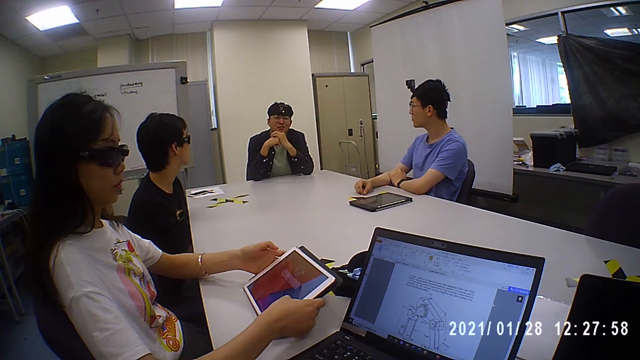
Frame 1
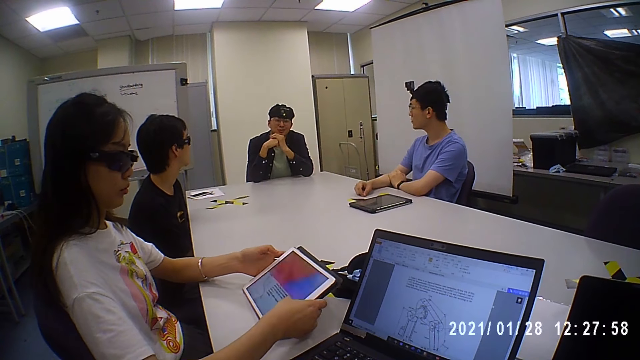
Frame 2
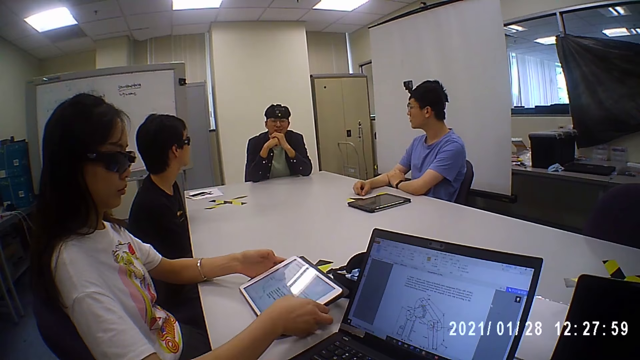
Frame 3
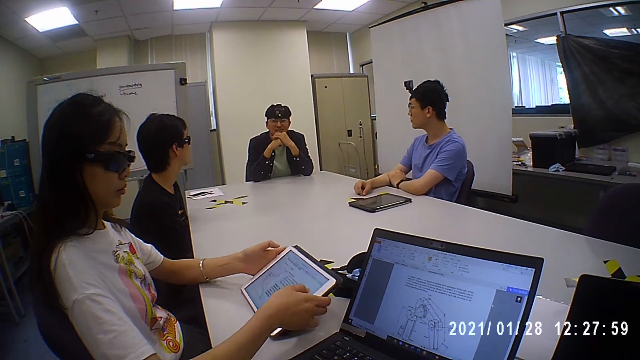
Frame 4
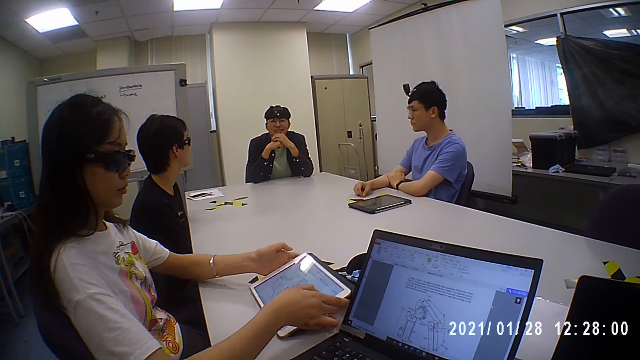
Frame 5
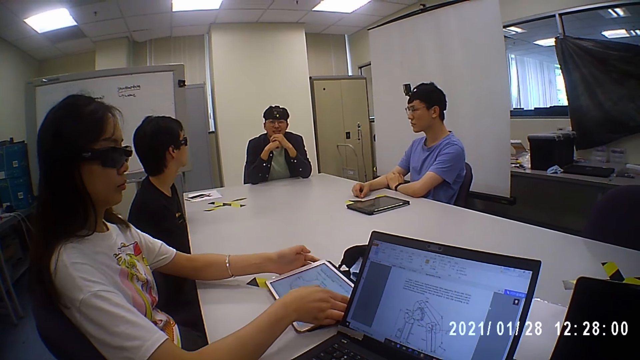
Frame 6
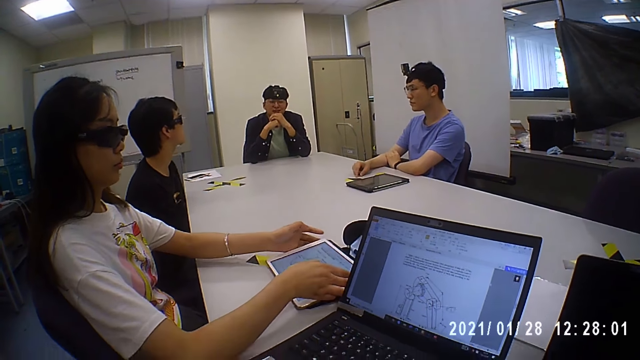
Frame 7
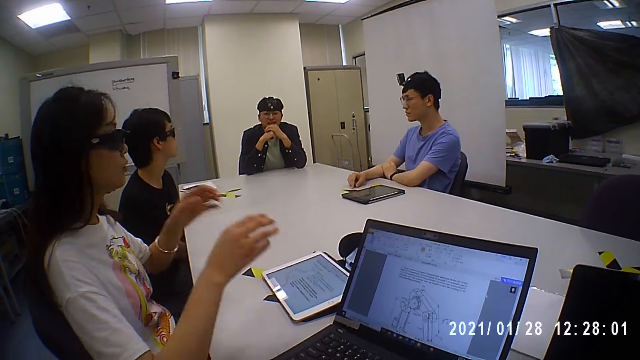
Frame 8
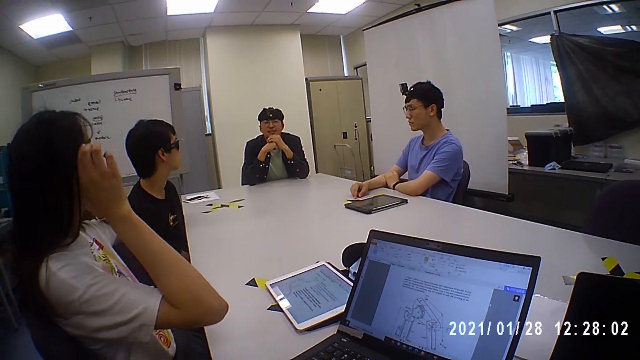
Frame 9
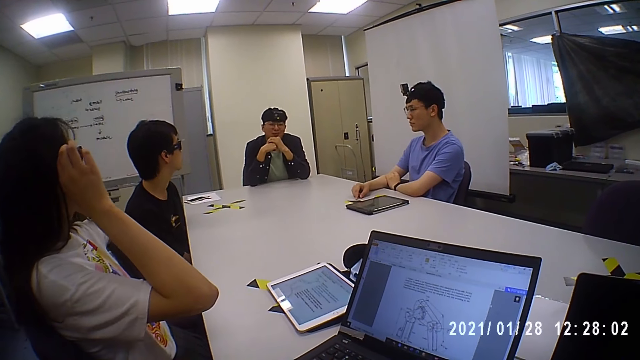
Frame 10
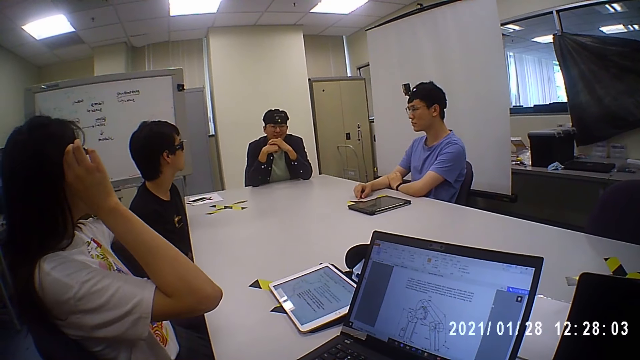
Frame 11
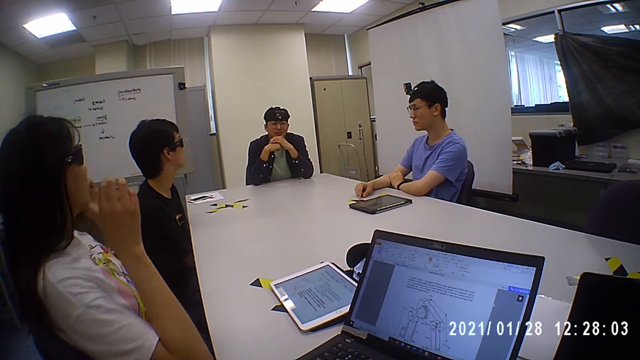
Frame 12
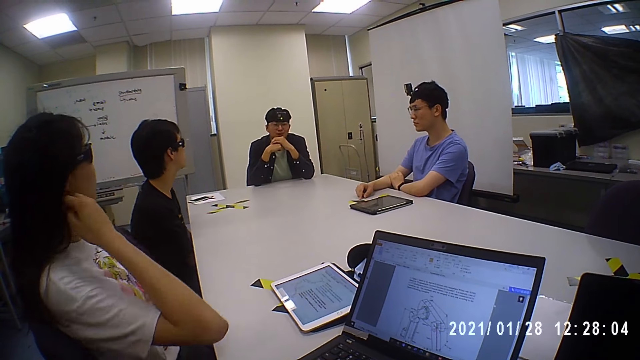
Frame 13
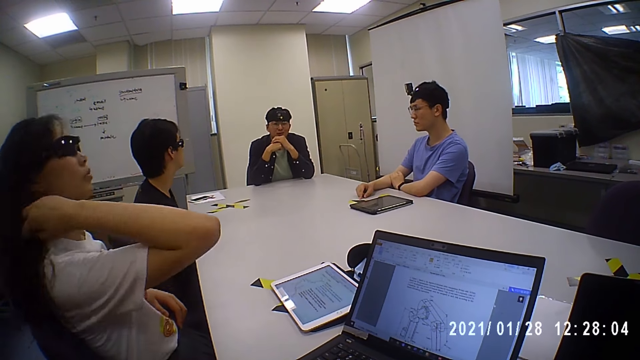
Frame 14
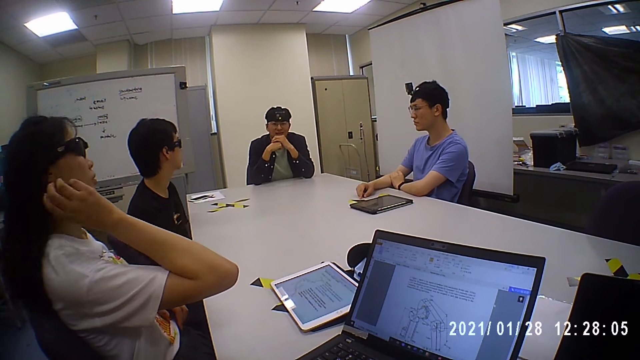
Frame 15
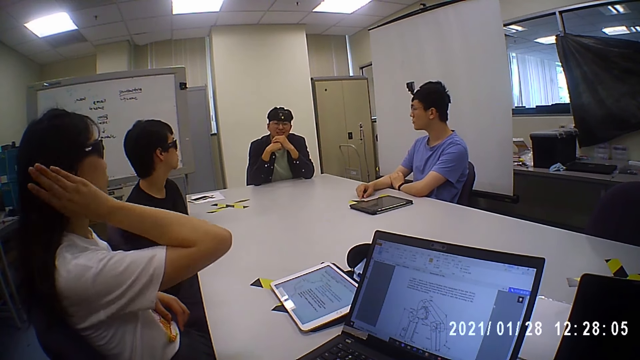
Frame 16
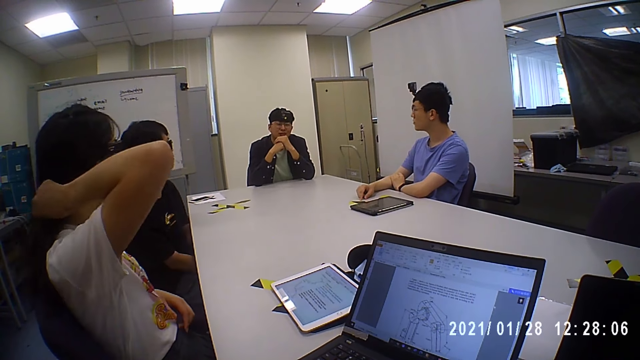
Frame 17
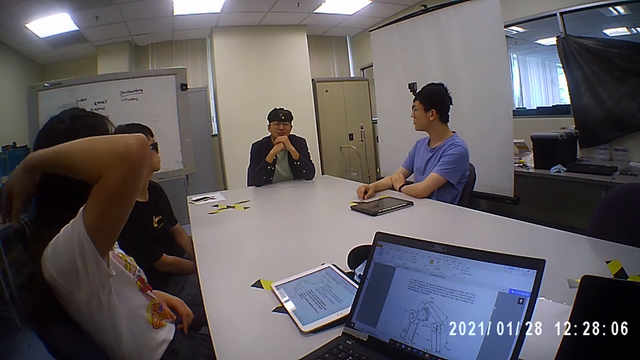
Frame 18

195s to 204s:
A woman moves the tablet on the table with both hands. The camera wearer nods his head. He agrees. The woman adjusts the pair of eyeglasses on her face with both hands. The woman touches her hair with her right hand.

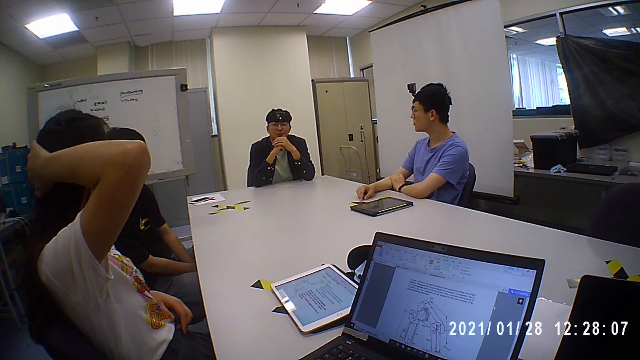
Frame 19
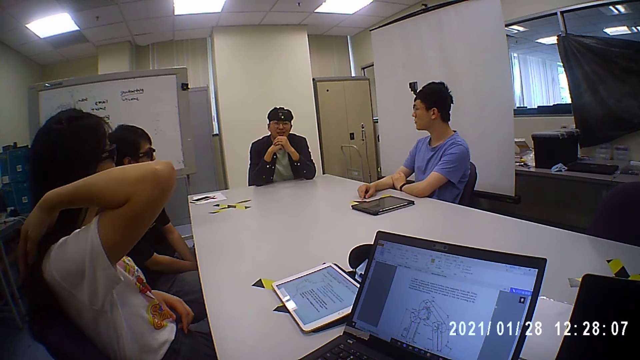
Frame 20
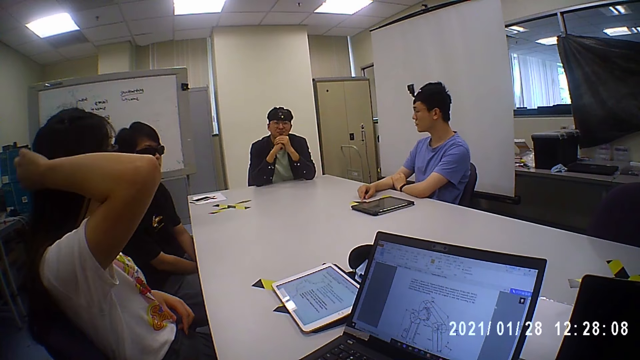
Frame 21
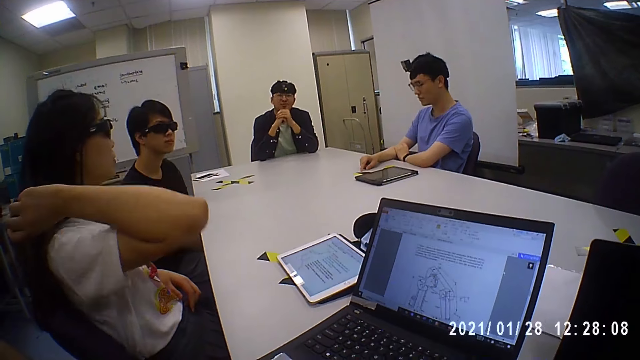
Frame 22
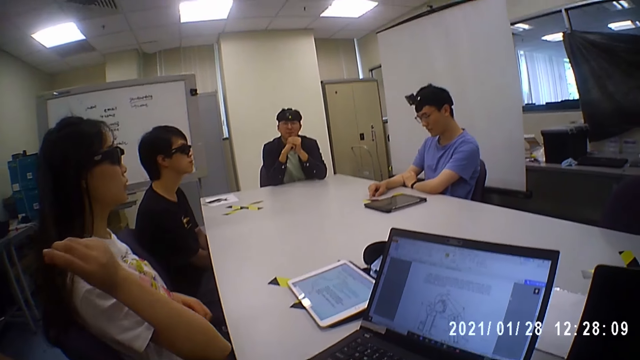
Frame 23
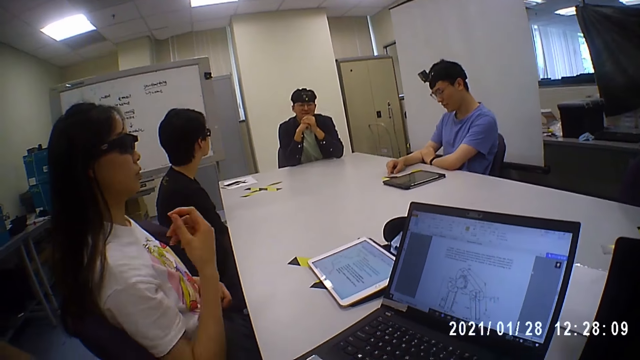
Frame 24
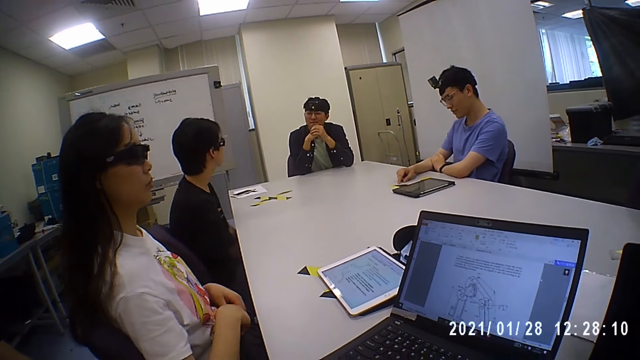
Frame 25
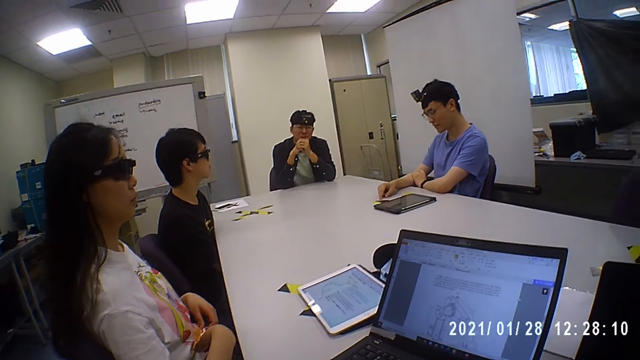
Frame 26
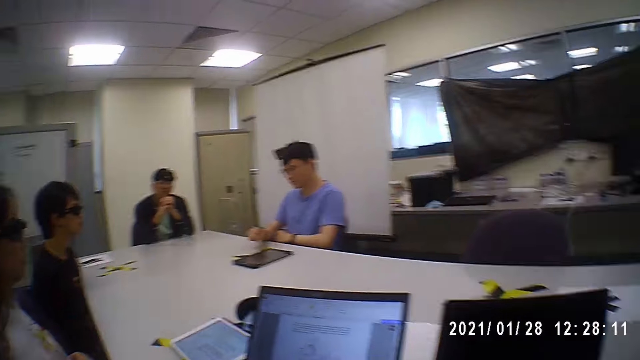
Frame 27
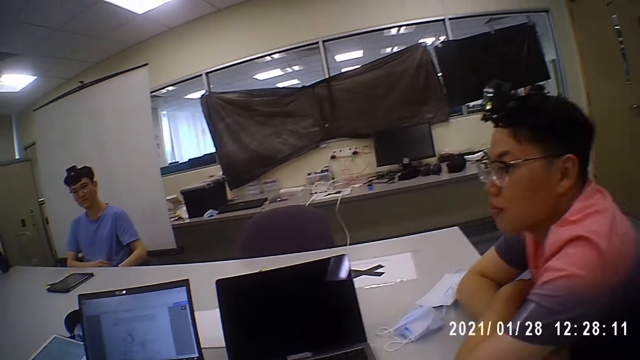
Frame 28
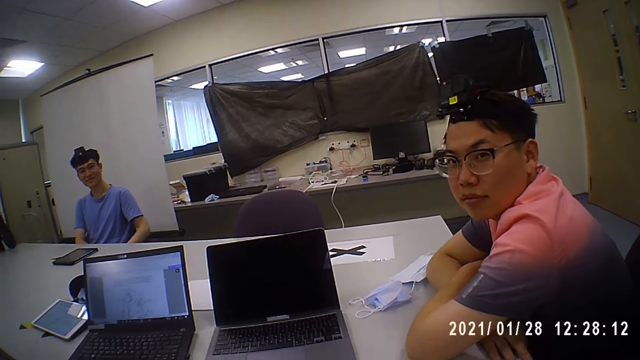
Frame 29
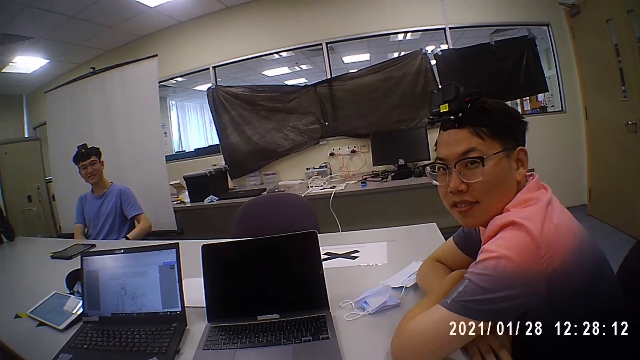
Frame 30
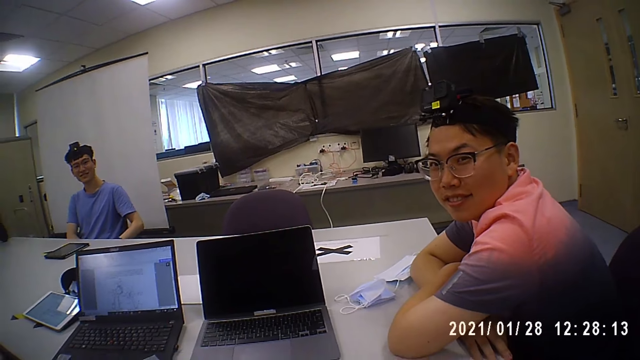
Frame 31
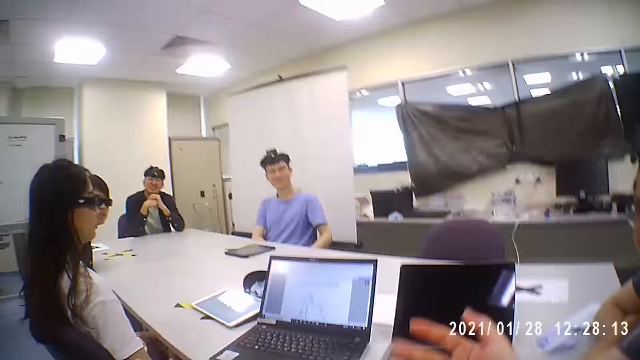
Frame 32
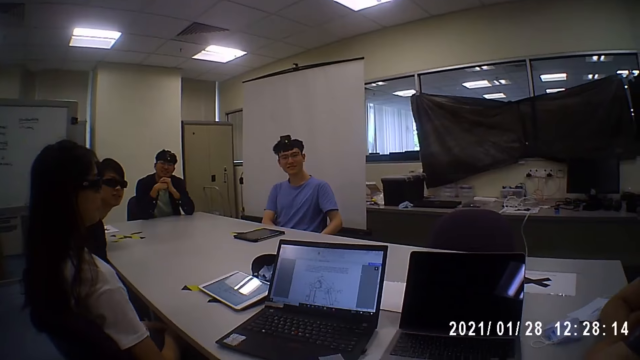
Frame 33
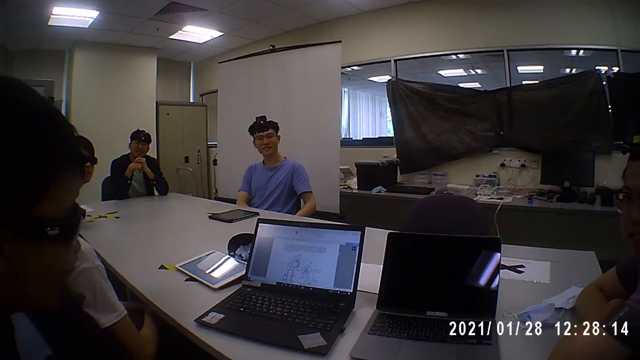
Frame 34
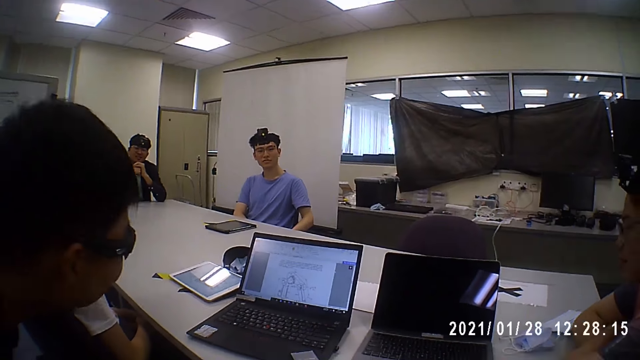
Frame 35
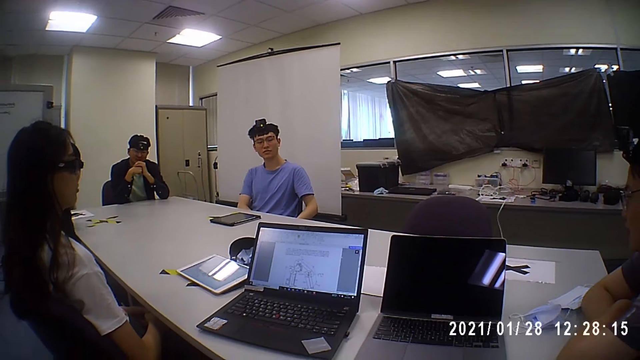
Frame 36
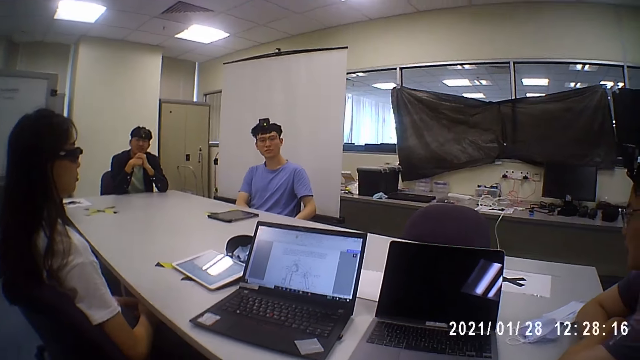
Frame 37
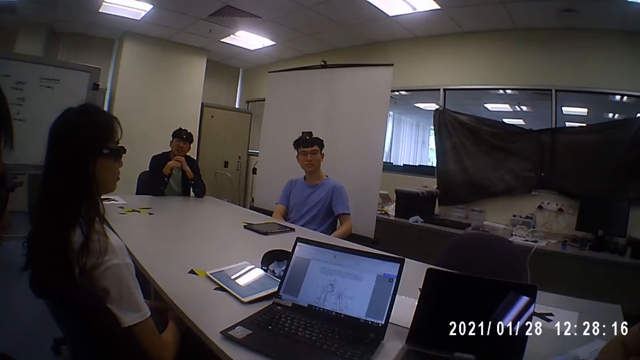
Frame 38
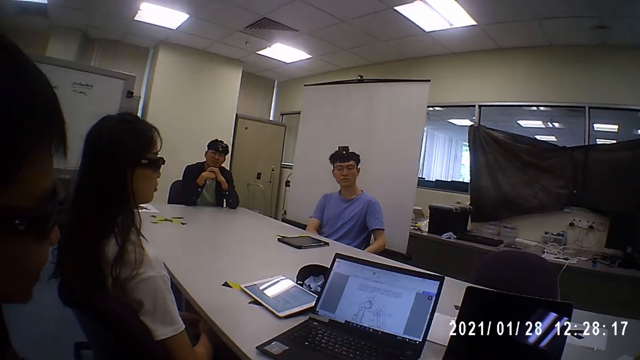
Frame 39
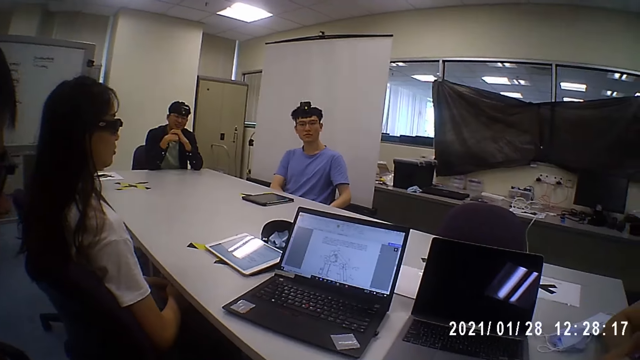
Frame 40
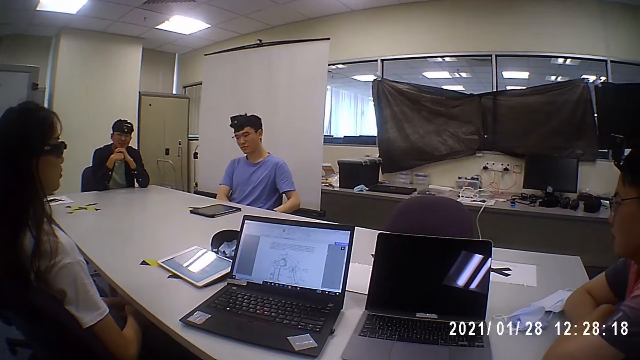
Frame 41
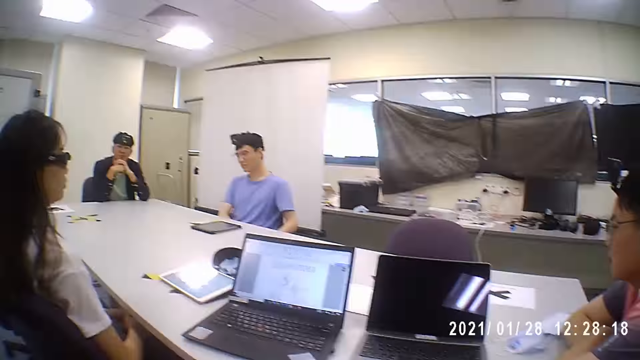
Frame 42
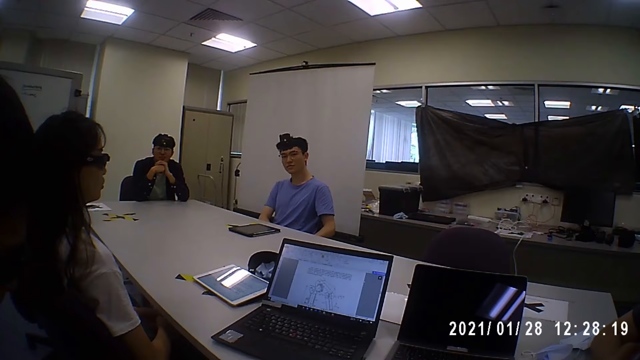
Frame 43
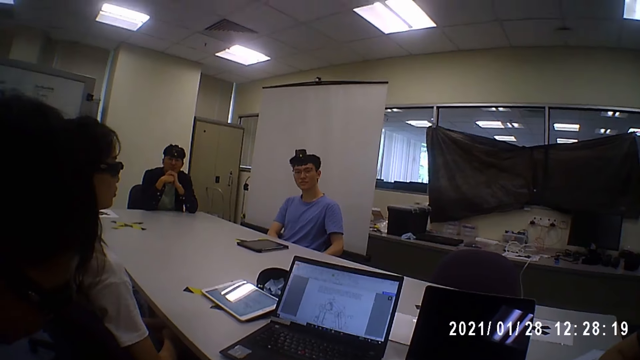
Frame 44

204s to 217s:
The camera wearer agrees. He nods his head. He interacts with the group of people. He talks to the group of people. He looks at a man. He gestures with his right hand.
